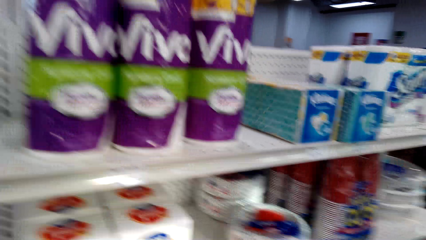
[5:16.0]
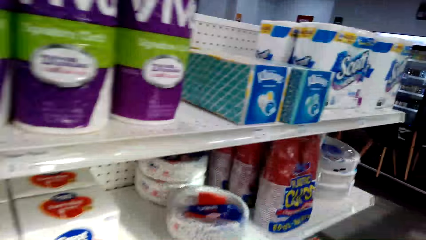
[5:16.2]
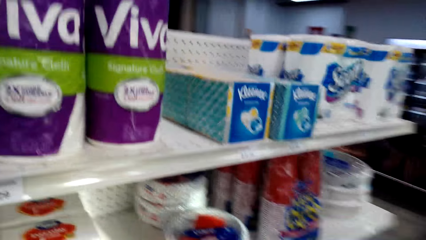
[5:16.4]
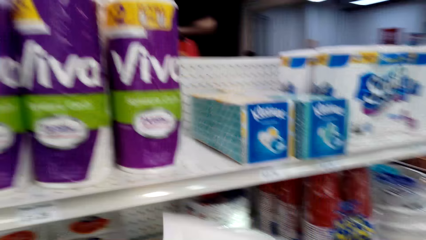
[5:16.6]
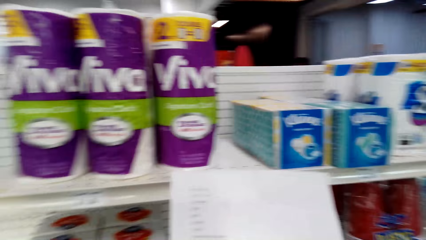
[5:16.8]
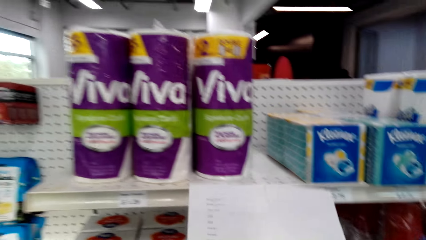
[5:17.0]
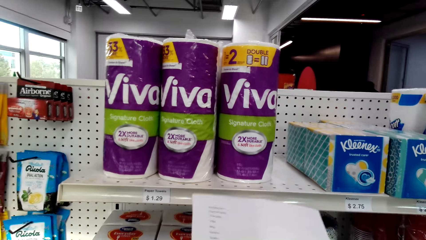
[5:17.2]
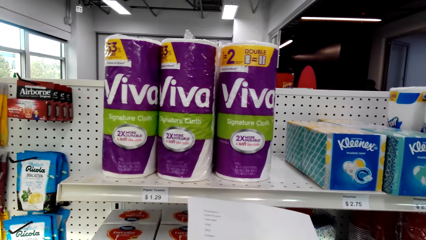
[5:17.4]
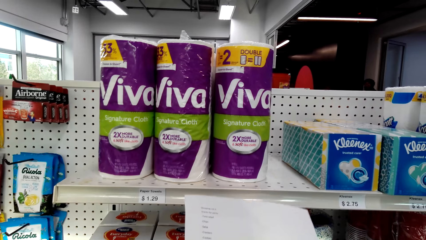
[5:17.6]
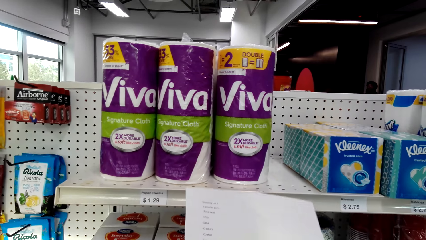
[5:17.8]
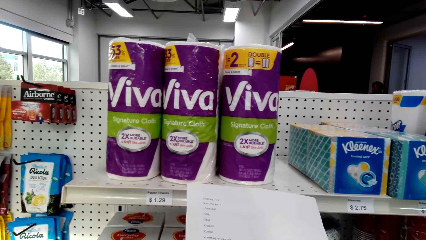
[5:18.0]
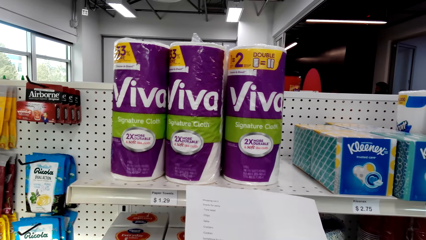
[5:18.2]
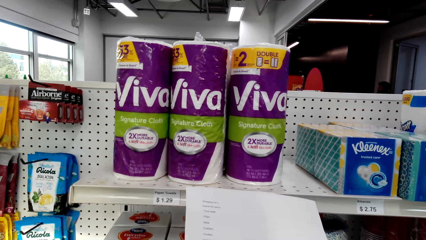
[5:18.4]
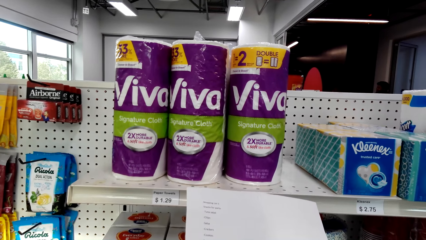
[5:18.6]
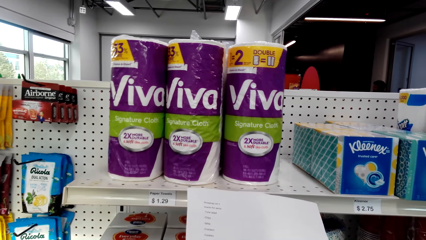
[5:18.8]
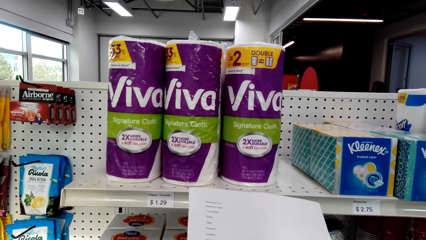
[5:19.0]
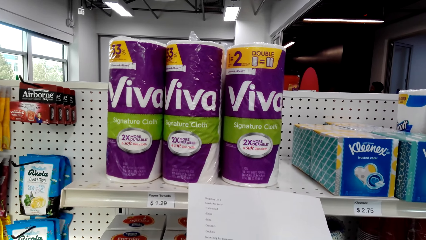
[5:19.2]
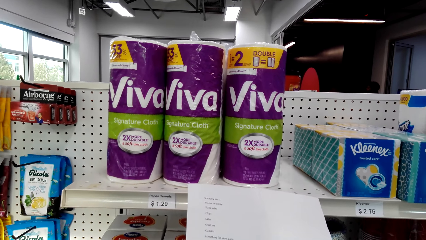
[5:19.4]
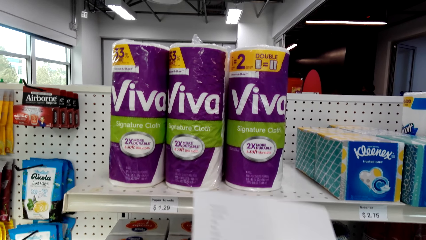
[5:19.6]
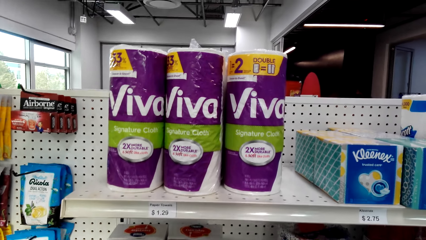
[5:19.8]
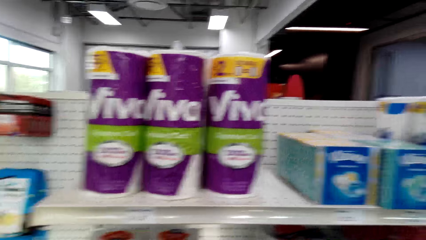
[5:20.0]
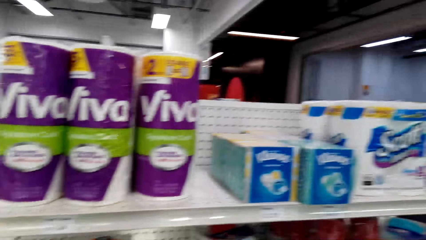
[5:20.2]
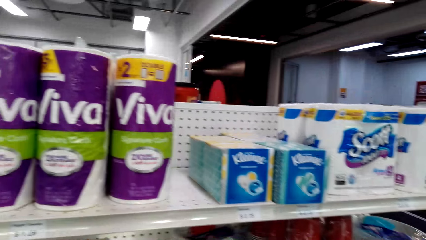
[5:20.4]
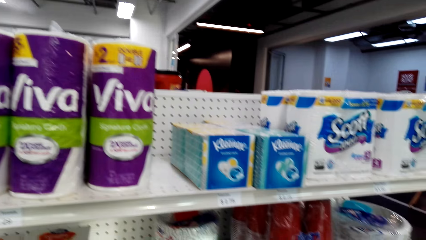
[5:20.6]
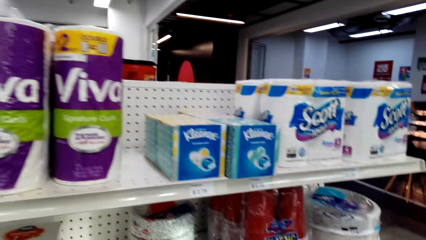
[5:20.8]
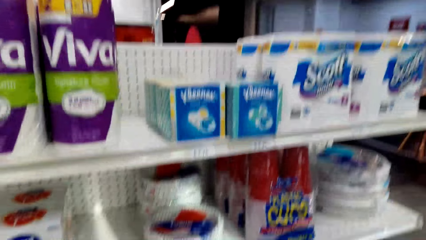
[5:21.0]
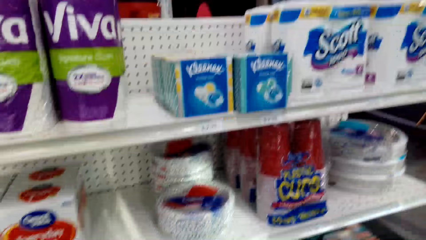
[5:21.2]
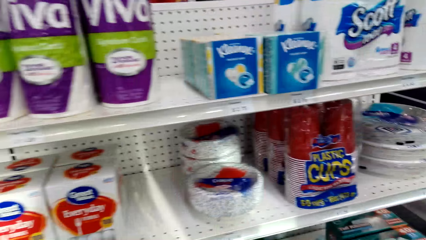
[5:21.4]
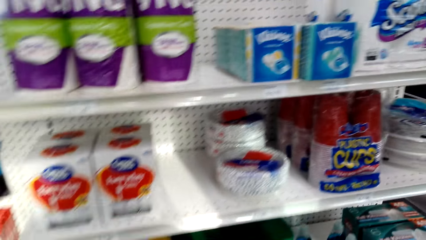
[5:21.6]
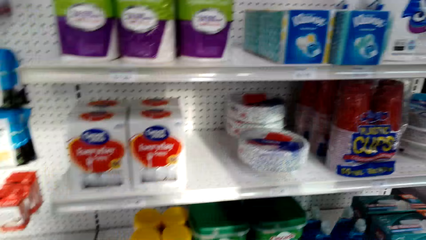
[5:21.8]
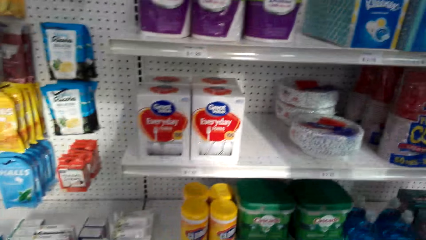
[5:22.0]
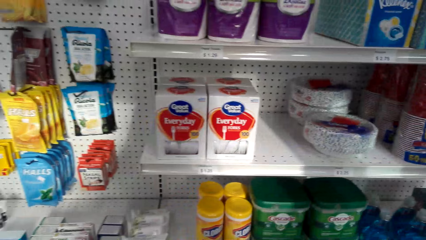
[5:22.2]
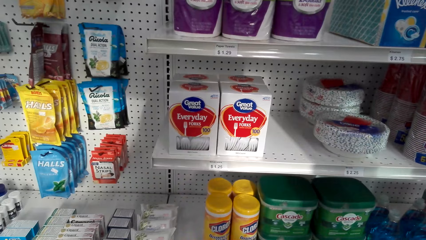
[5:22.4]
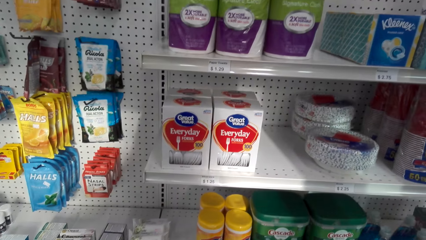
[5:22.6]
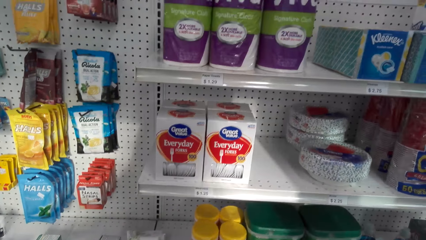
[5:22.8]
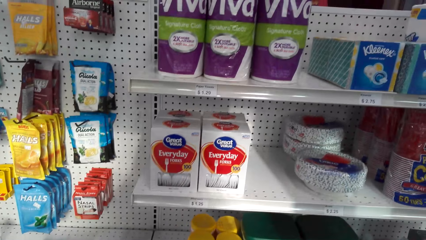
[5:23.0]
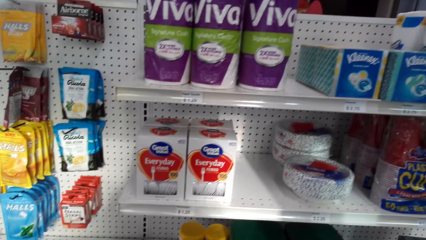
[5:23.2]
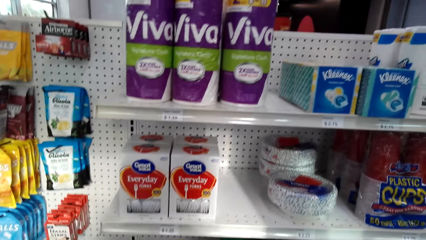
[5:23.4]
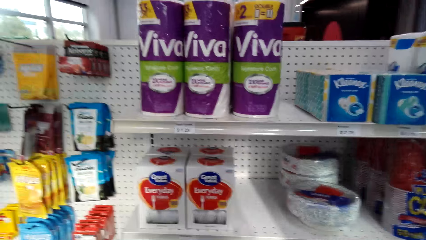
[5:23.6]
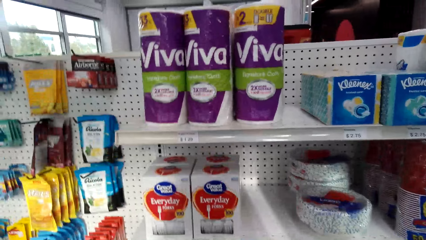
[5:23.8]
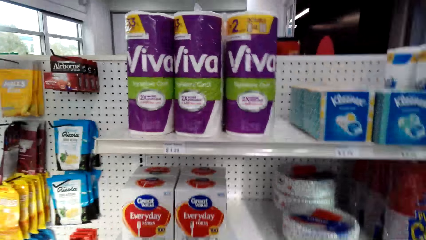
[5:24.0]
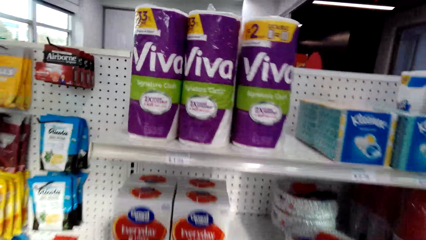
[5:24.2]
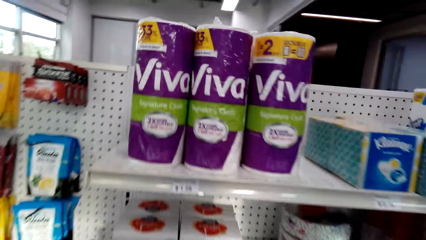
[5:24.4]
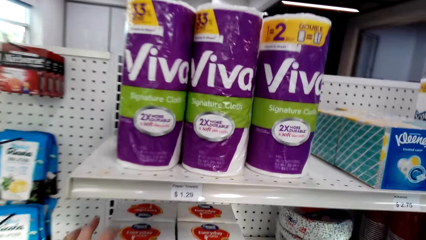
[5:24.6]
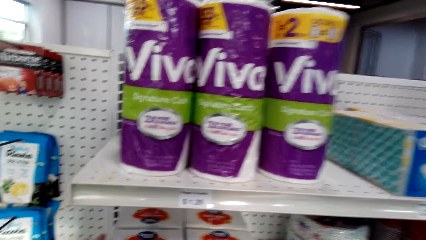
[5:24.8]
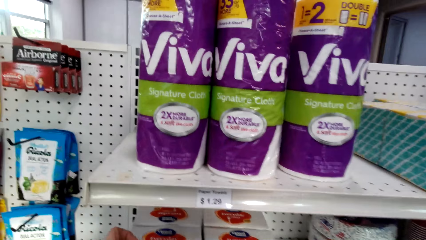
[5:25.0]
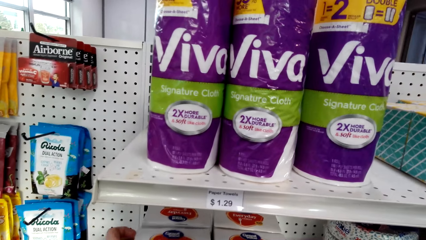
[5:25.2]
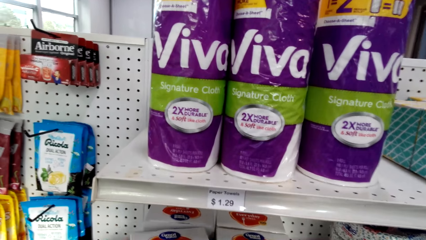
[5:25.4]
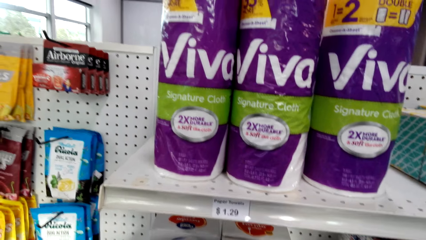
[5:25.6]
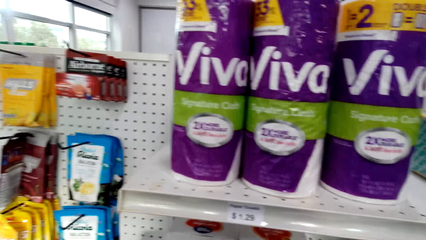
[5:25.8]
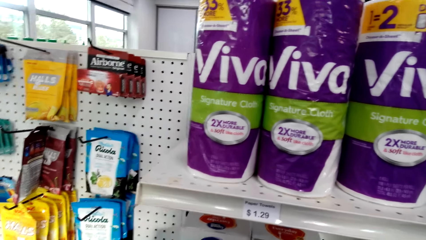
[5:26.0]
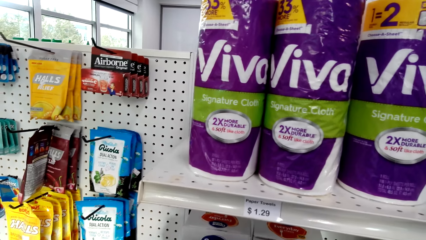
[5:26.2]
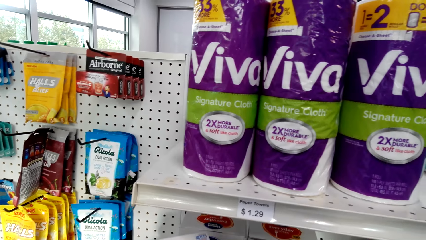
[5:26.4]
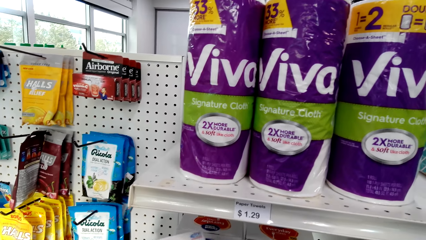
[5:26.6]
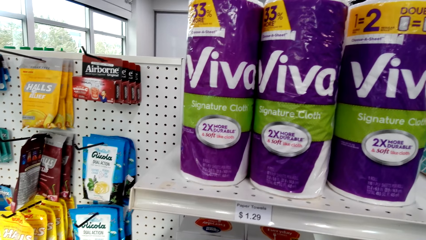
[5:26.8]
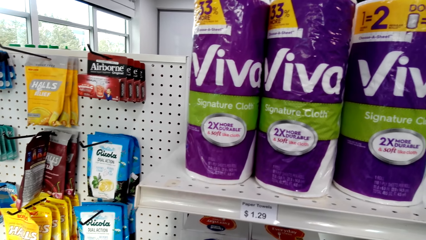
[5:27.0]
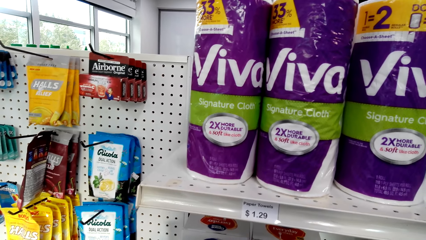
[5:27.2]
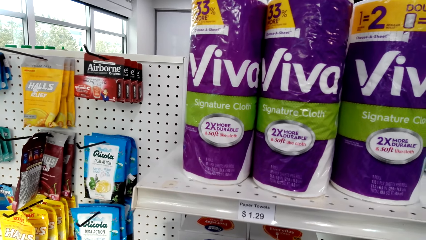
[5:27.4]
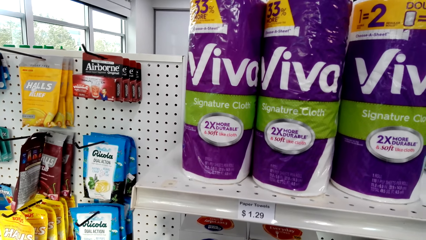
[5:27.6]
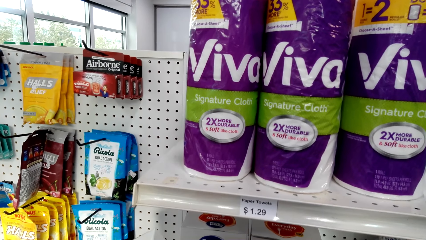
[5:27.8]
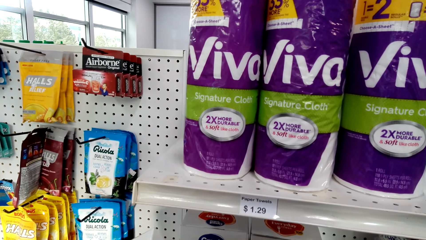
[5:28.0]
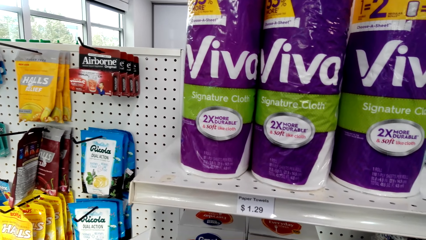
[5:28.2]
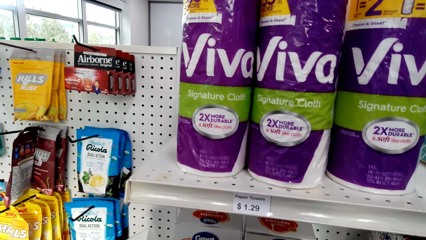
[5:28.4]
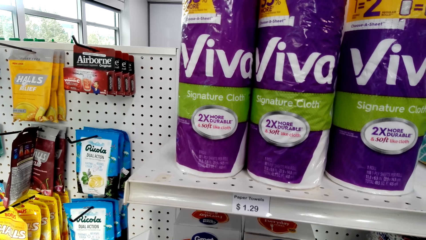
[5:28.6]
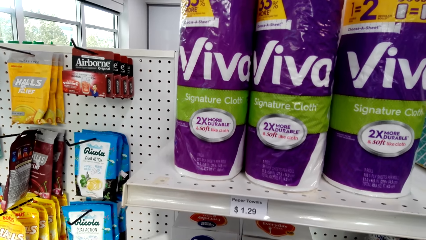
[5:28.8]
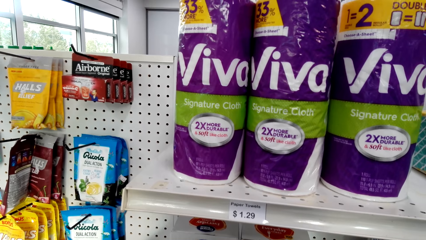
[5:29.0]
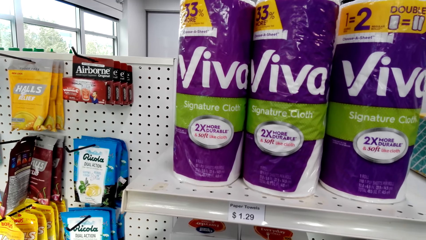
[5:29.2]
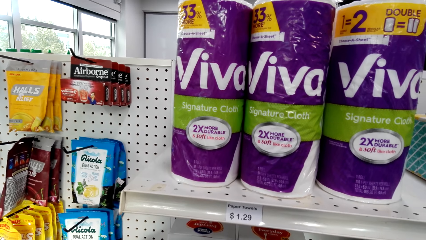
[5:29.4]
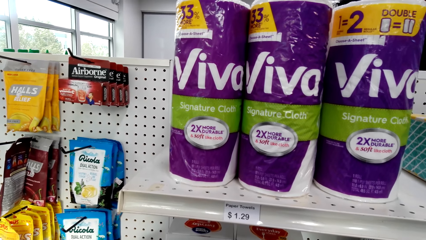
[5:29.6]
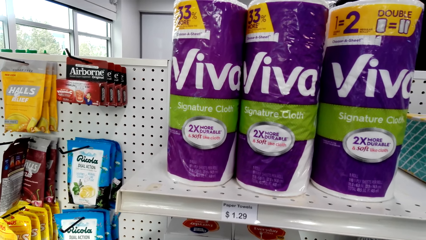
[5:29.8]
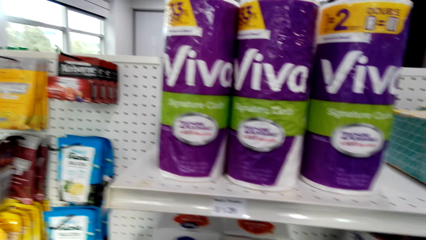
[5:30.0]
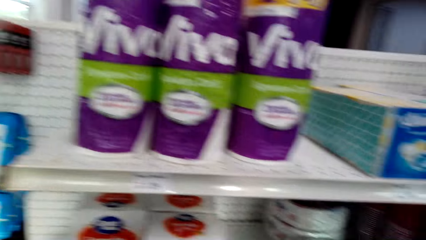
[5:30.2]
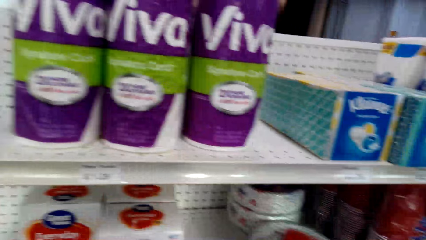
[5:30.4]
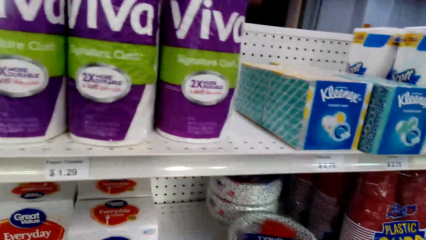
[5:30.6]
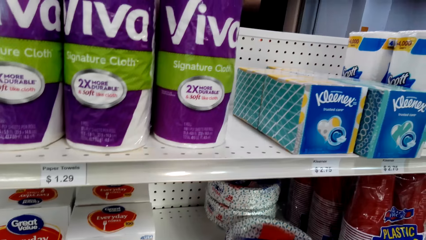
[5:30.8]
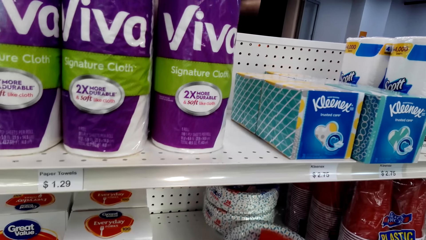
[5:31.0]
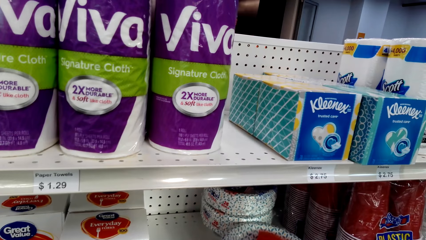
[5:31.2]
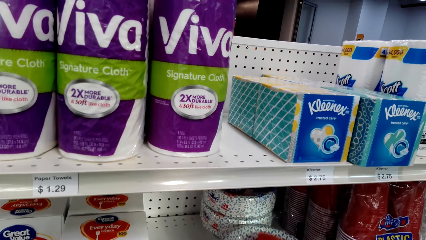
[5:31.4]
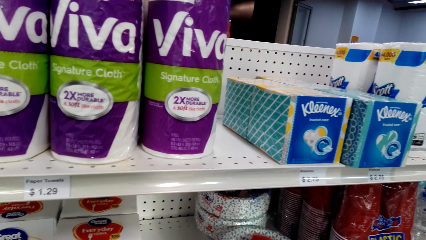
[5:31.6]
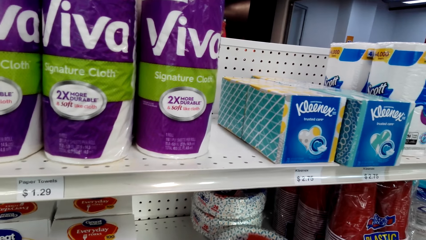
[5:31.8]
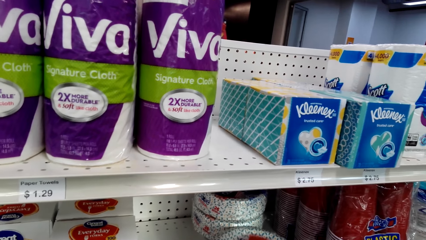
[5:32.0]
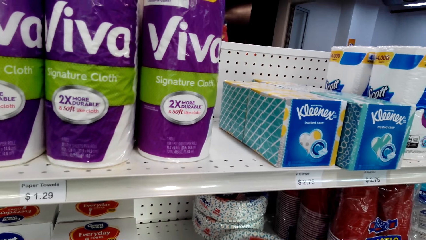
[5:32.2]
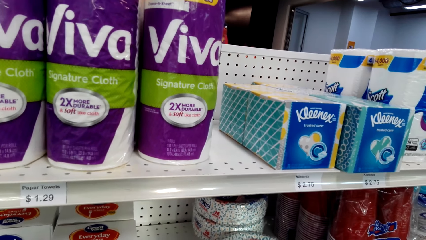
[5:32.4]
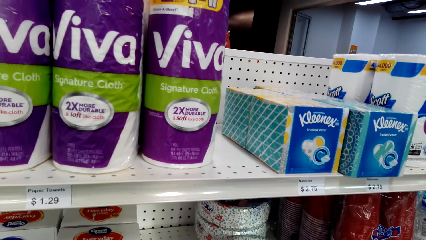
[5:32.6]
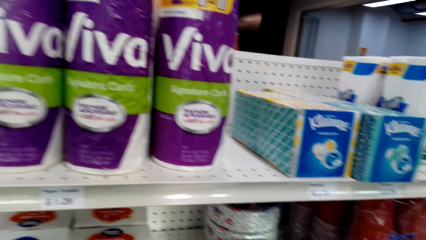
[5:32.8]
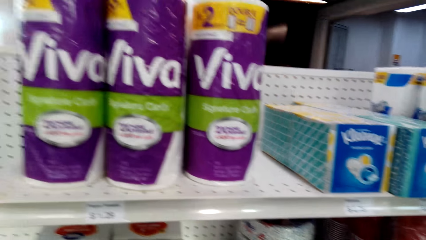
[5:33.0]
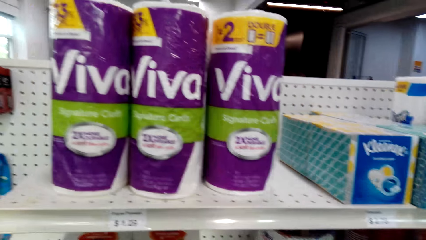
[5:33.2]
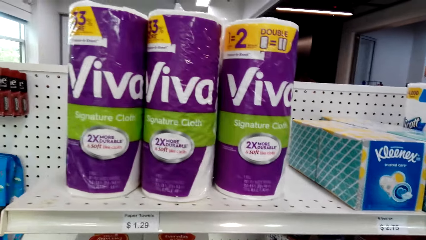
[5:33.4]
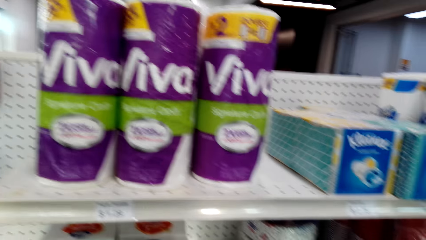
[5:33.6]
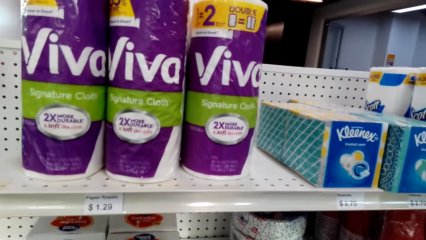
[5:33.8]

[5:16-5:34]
The camera wearer holds a paper. They check the shopping list. They move the paper away. They hold a Folks pack. They touch a box of something. They look around.
